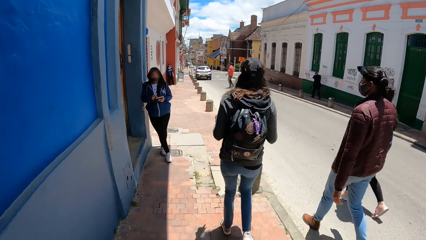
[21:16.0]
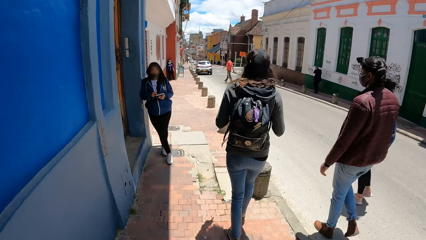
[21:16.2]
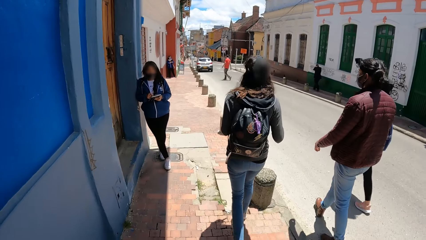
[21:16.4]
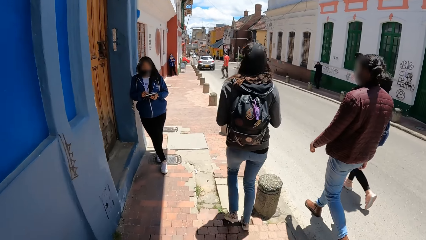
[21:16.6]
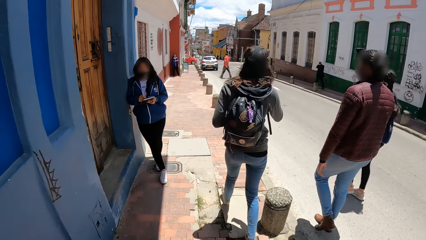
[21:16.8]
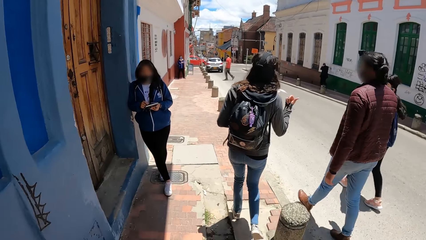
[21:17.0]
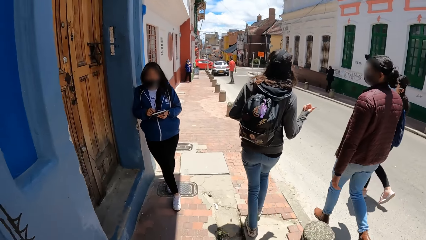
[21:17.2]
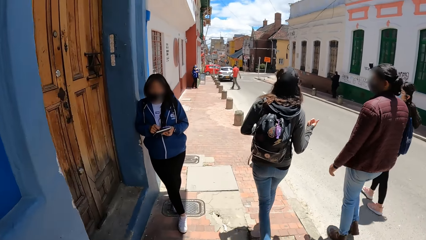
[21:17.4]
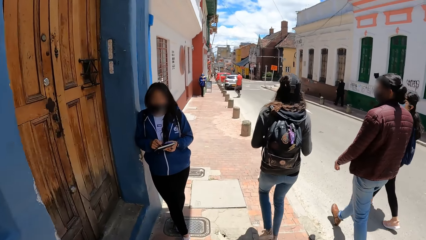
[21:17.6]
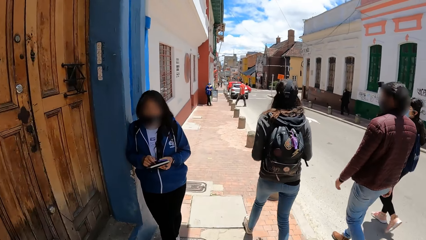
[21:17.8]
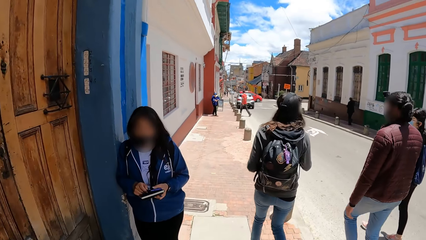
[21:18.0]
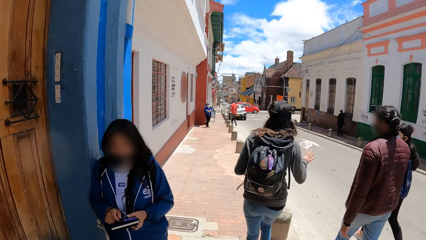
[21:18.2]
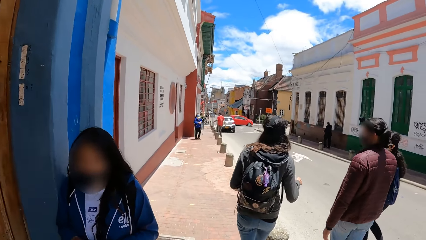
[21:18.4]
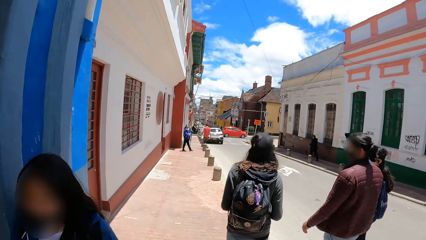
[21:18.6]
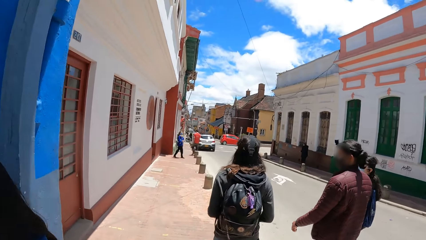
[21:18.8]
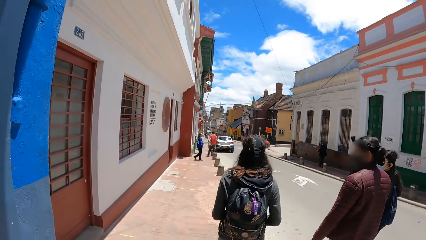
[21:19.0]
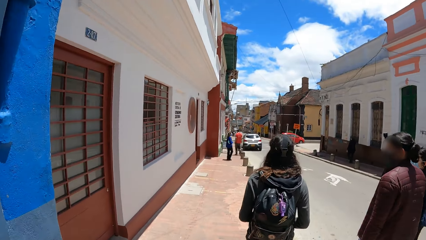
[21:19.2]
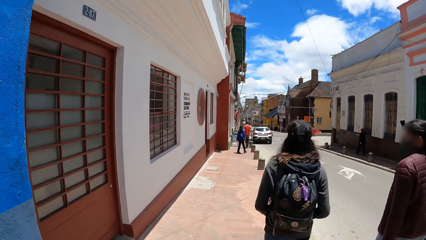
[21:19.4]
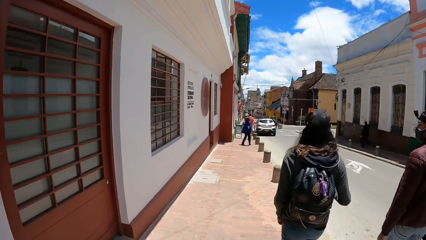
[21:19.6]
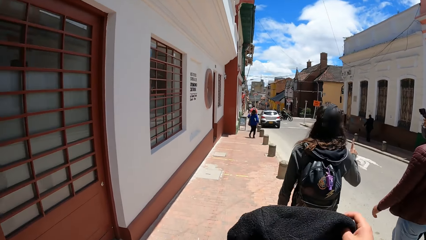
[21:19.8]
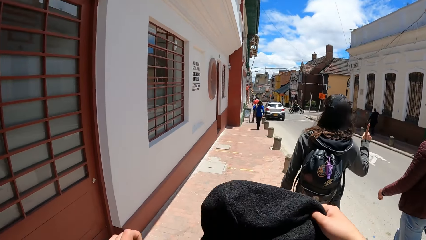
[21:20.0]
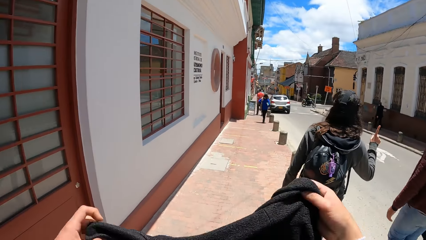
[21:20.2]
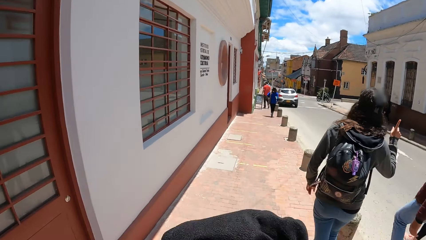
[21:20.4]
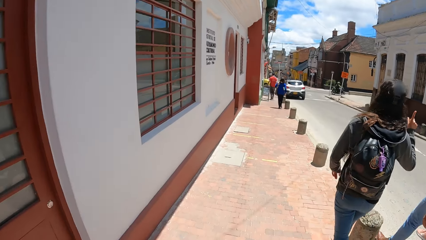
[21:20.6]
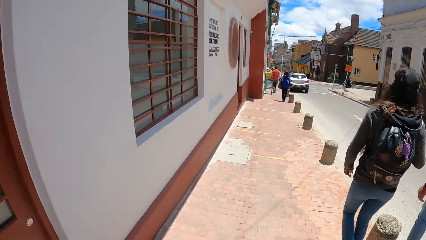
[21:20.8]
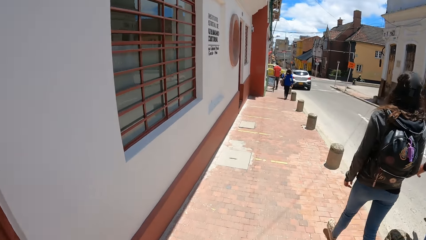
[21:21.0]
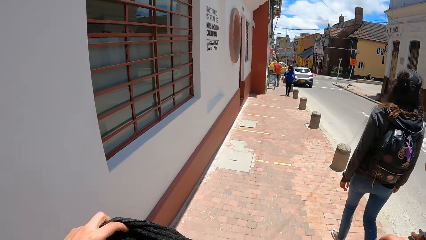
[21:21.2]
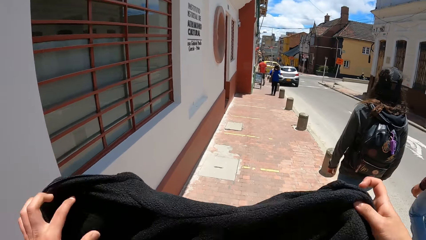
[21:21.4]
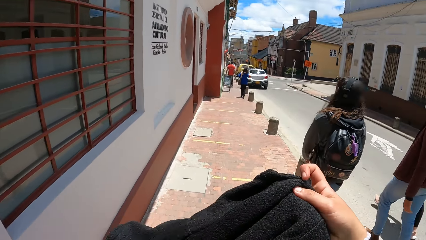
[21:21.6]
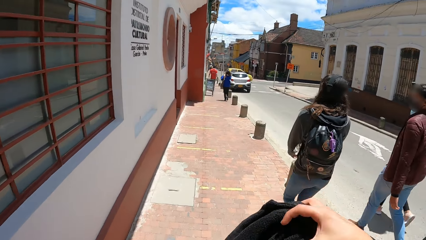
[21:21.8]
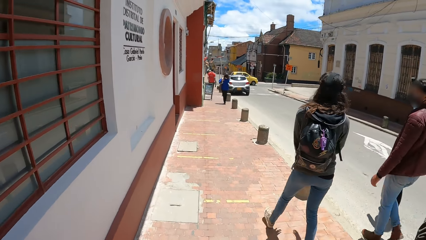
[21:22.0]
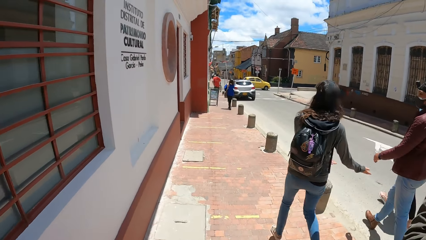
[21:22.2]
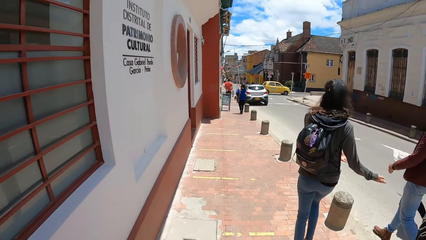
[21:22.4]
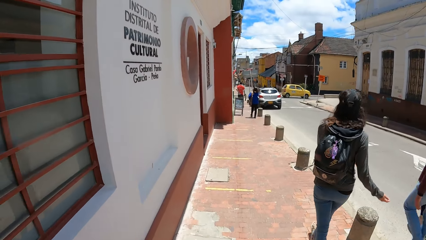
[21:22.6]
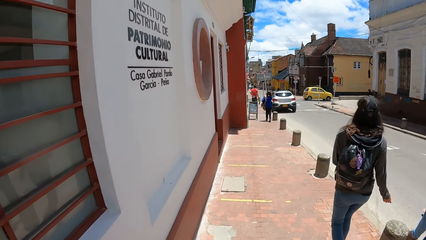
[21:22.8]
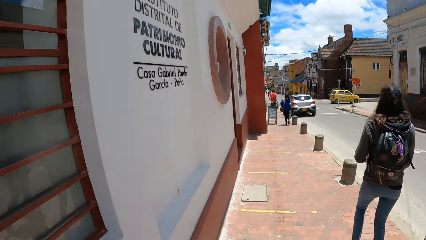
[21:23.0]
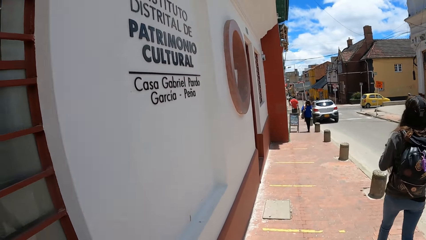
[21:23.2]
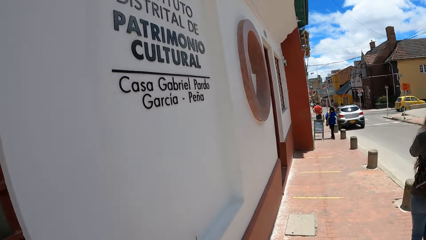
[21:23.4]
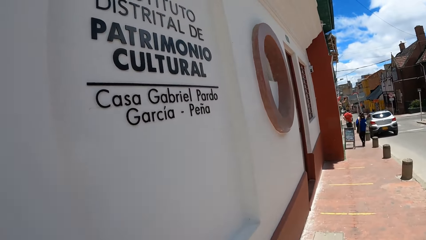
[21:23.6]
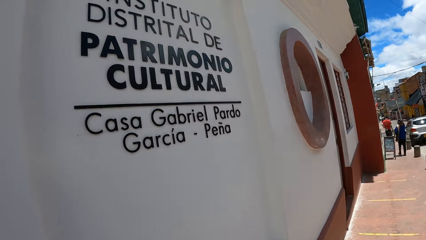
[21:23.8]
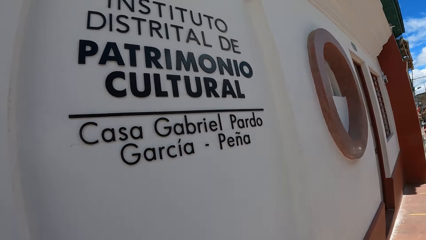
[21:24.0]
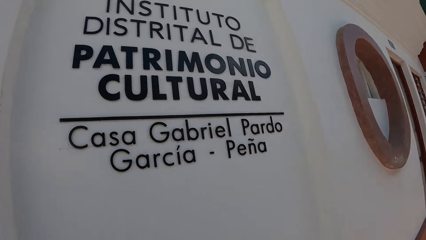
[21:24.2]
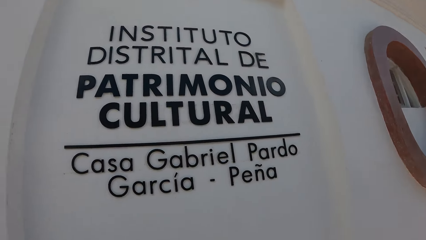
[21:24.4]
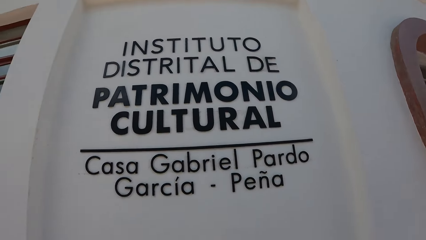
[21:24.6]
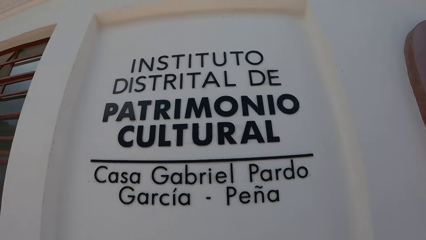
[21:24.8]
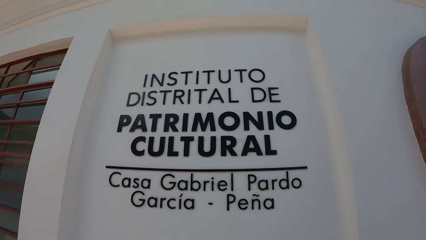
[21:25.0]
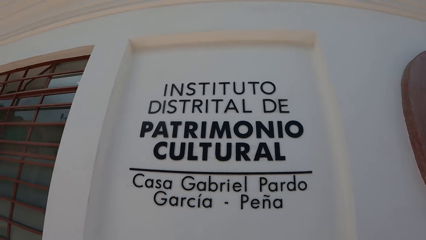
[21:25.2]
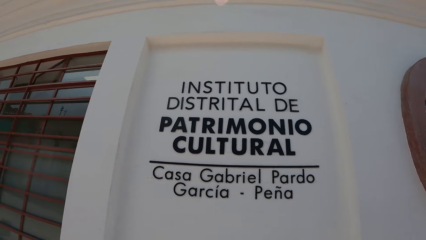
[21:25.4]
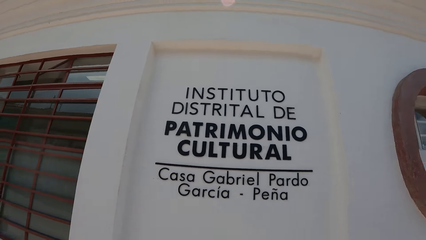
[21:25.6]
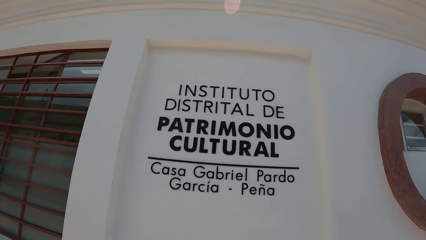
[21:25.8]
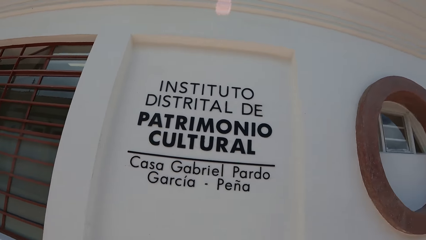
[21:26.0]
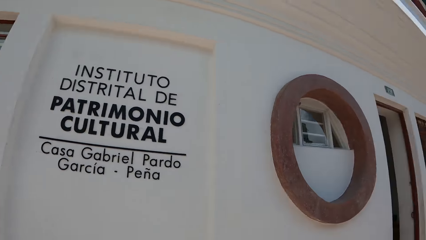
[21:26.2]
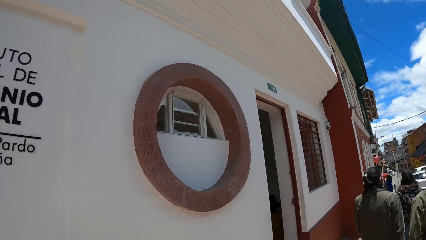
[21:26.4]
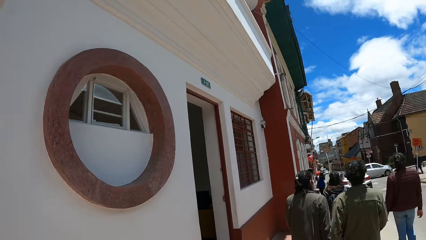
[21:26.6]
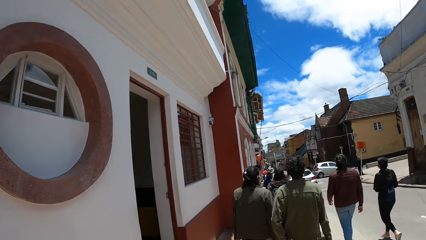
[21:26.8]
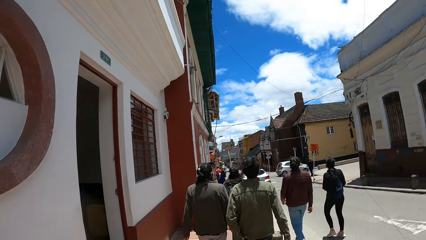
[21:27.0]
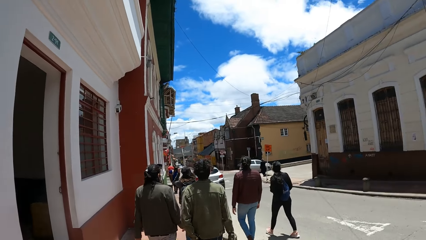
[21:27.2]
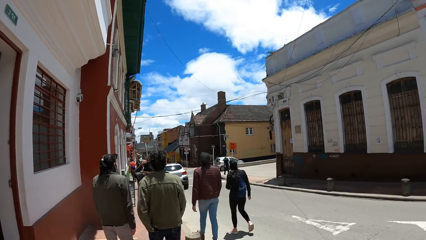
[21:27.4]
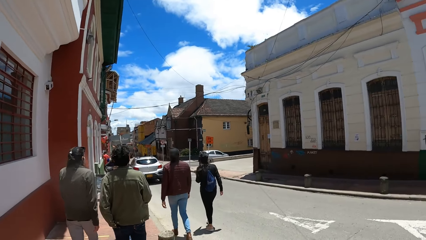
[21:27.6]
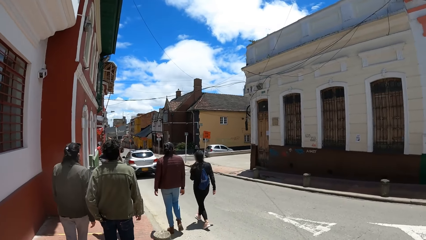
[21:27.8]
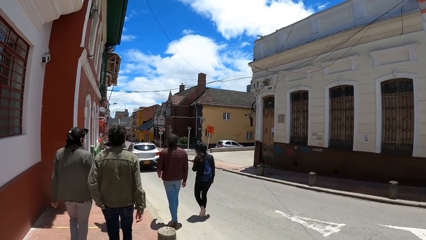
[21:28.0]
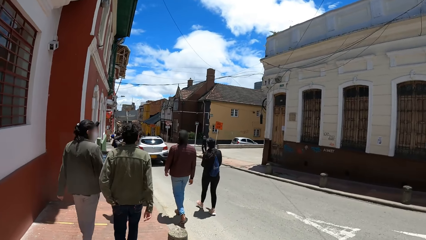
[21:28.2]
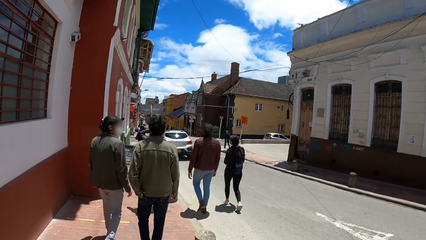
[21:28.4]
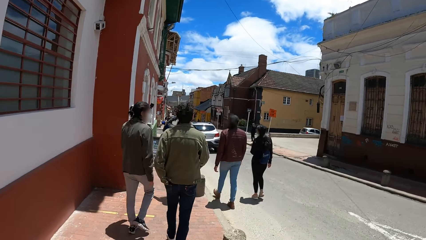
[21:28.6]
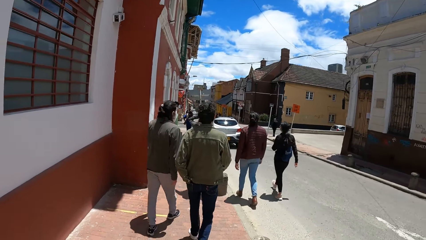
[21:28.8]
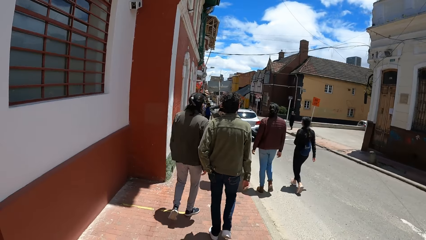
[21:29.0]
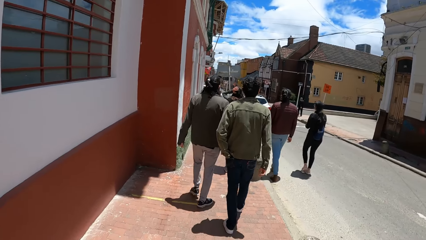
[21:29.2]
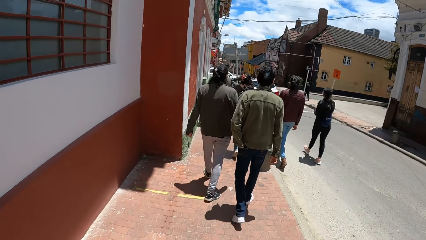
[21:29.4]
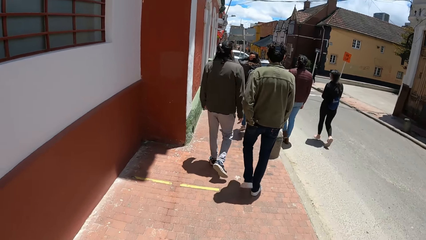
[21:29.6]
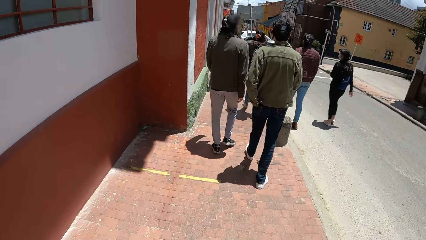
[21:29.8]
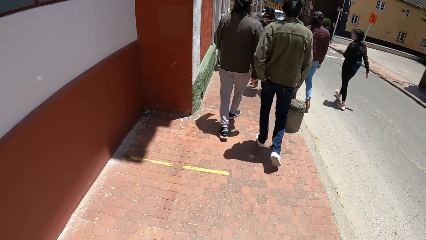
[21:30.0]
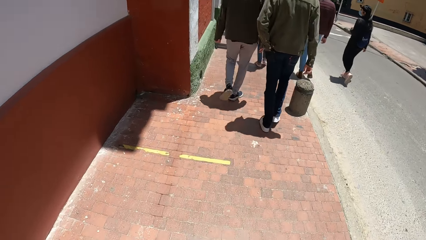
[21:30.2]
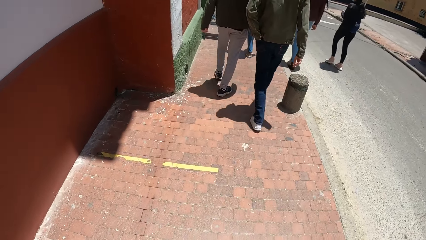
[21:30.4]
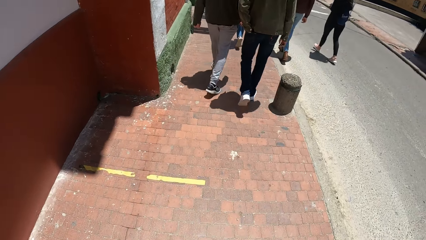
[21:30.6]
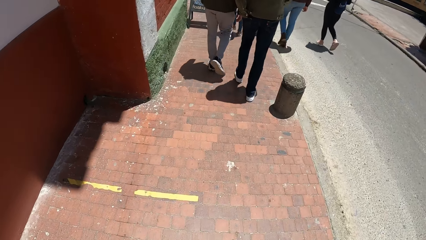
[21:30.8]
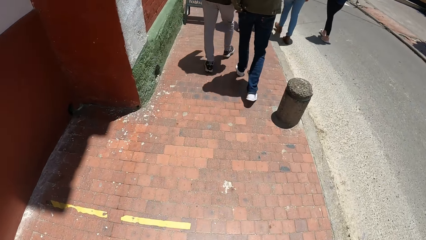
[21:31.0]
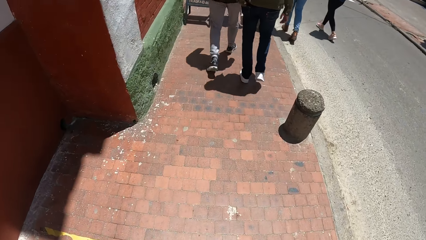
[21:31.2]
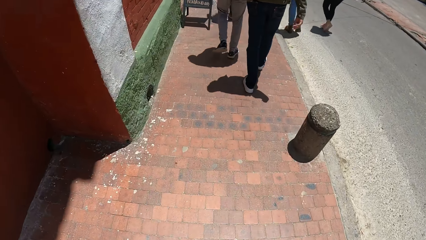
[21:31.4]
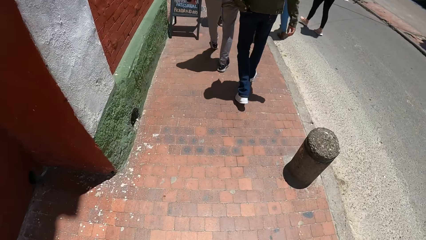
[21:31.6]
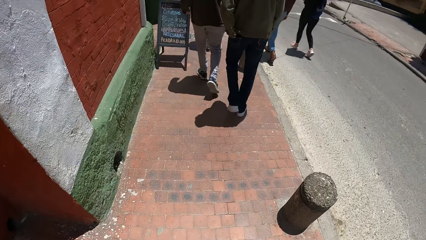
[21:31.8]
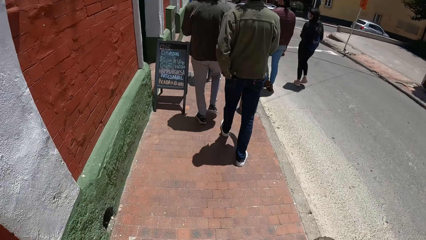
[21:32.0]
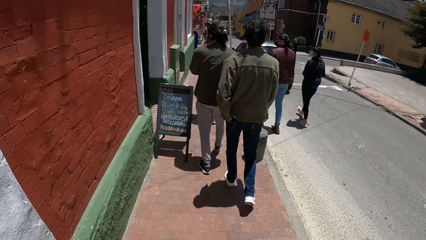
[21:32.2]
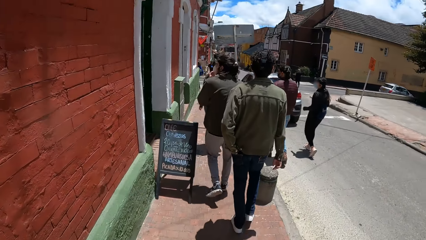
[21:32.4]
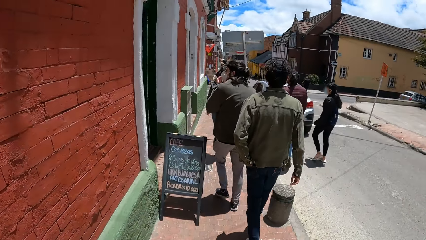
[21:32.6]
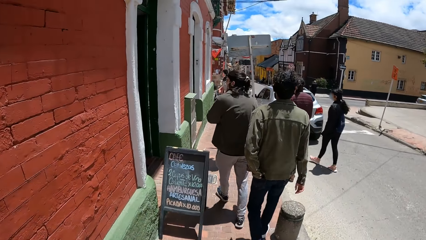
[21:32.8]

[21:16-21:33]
A woman operates a phone with both hands. The camera wearer walks past the woman. They hold a cloth in both hands. They look at the wall. They walk around.
